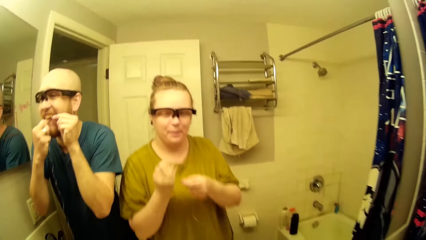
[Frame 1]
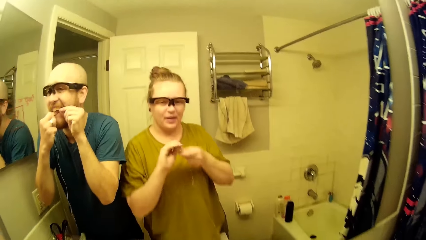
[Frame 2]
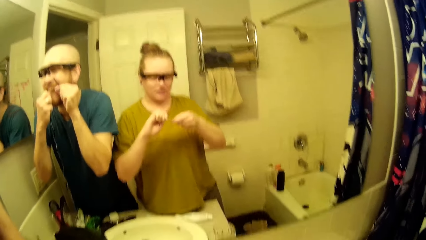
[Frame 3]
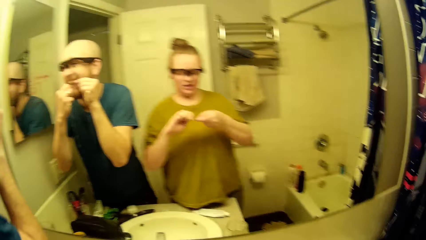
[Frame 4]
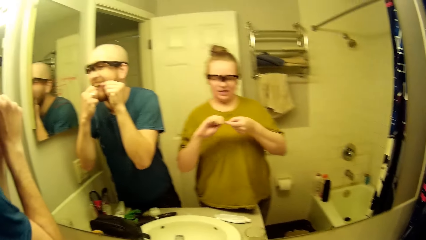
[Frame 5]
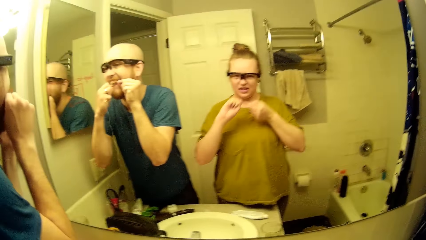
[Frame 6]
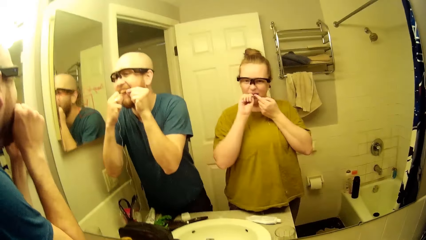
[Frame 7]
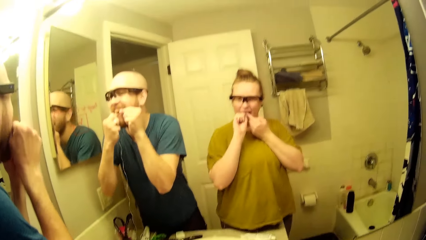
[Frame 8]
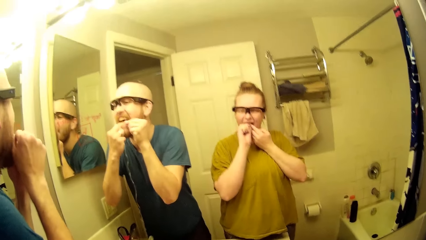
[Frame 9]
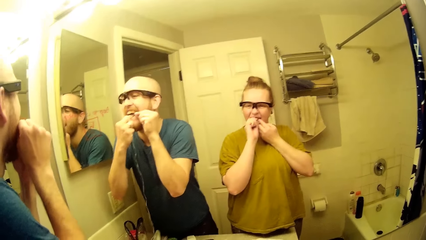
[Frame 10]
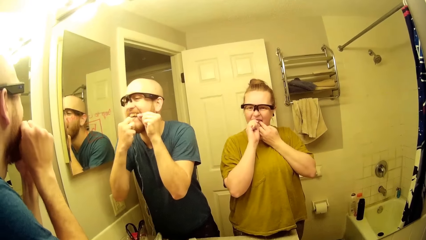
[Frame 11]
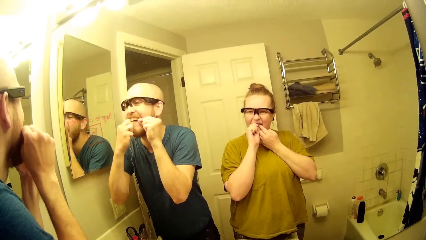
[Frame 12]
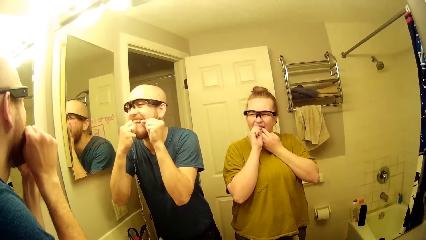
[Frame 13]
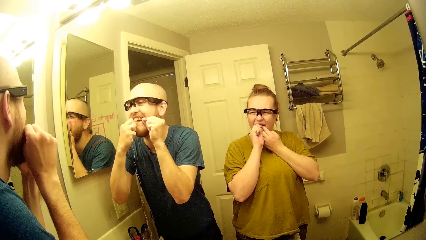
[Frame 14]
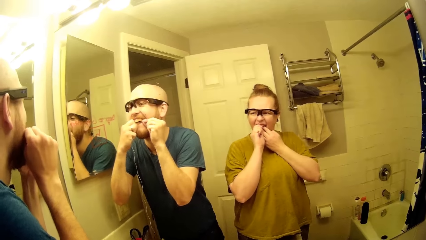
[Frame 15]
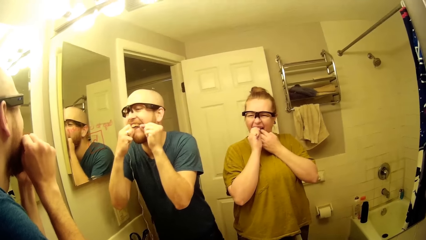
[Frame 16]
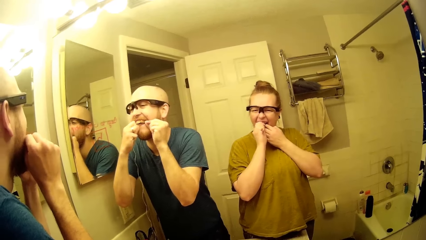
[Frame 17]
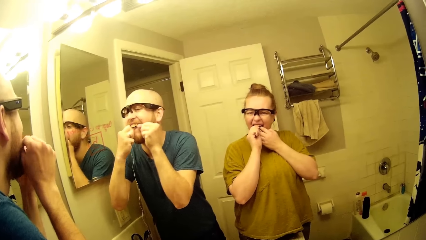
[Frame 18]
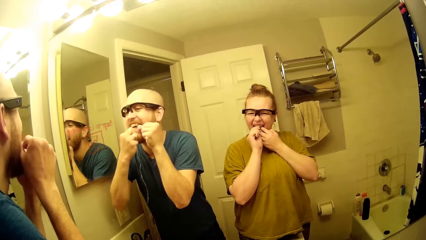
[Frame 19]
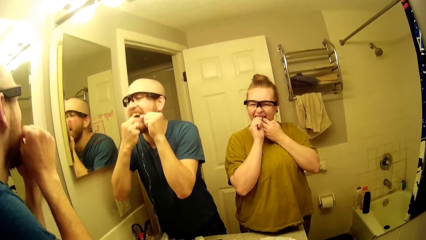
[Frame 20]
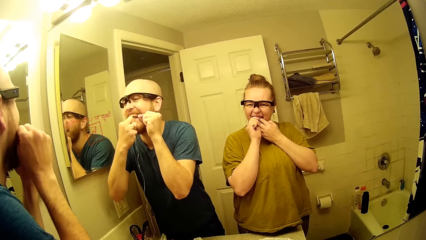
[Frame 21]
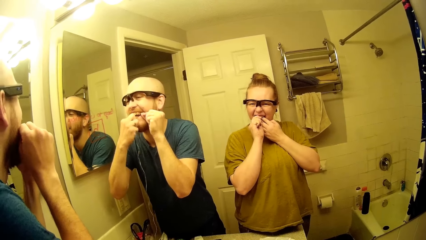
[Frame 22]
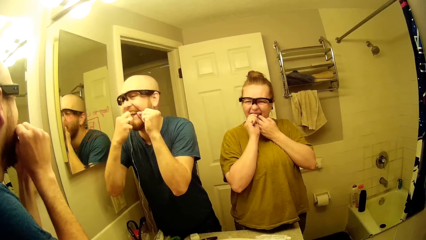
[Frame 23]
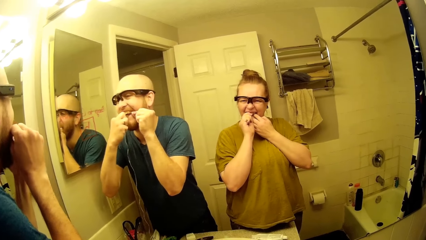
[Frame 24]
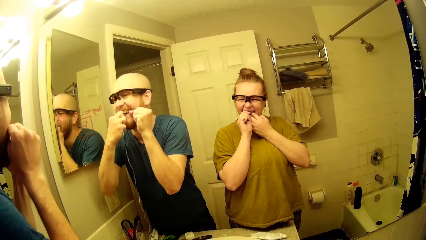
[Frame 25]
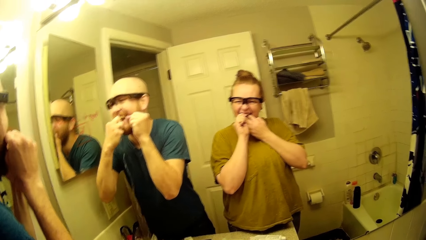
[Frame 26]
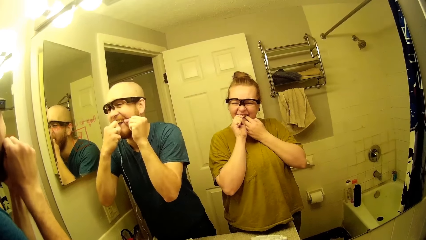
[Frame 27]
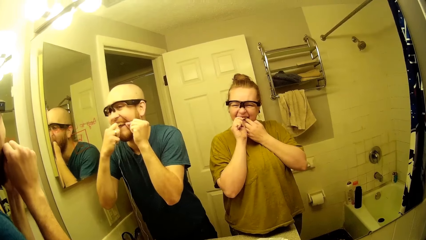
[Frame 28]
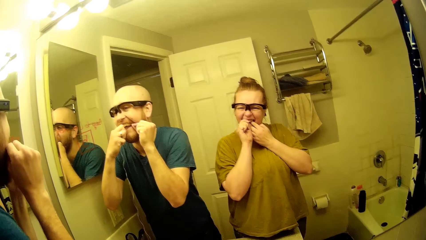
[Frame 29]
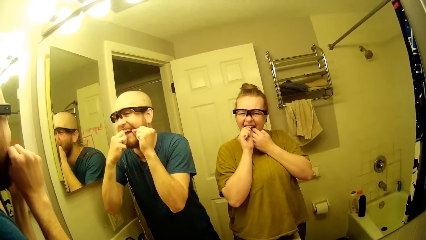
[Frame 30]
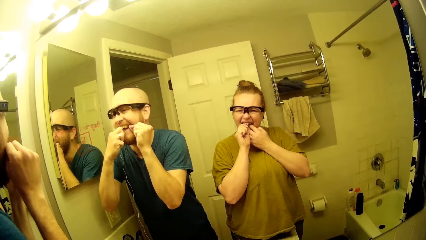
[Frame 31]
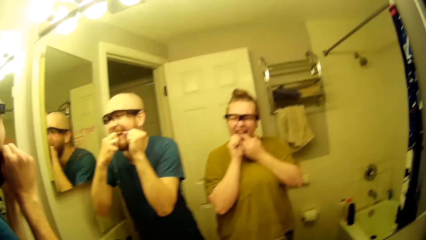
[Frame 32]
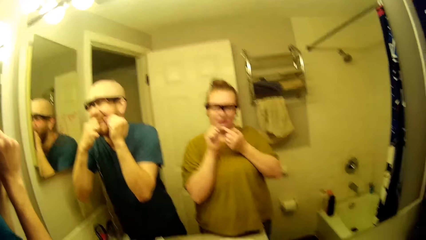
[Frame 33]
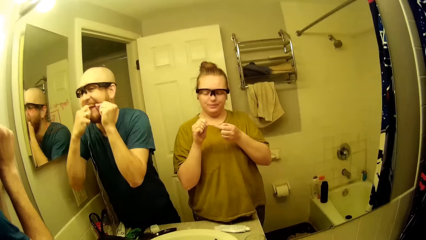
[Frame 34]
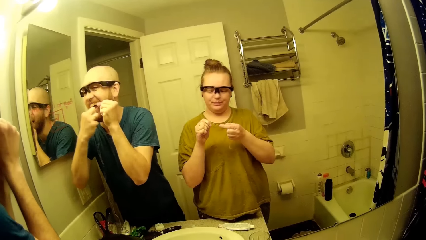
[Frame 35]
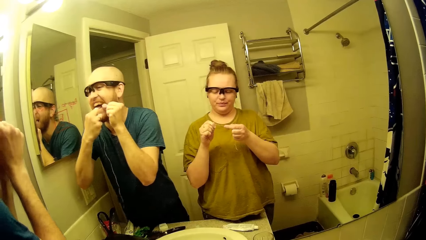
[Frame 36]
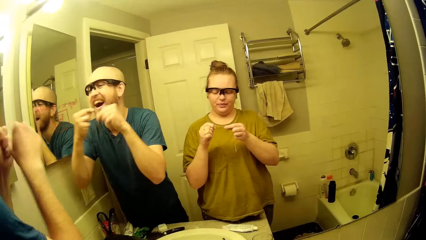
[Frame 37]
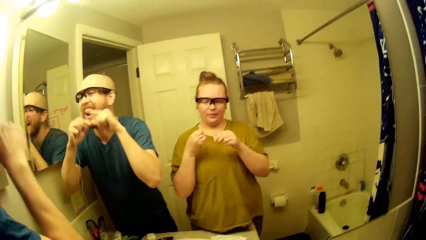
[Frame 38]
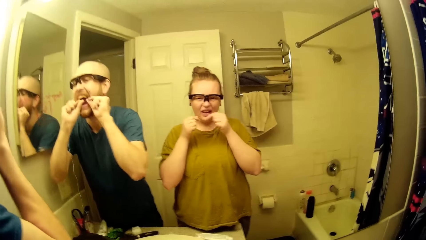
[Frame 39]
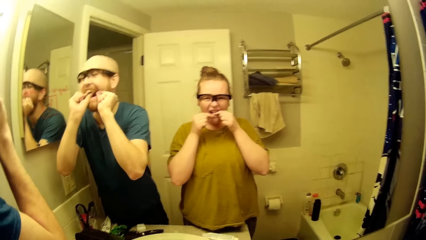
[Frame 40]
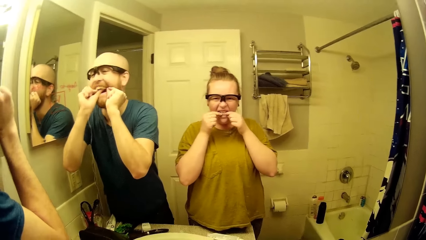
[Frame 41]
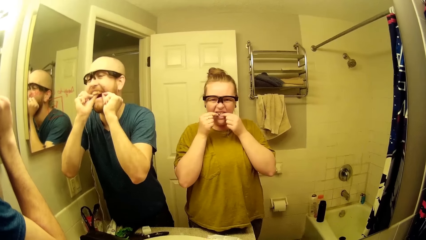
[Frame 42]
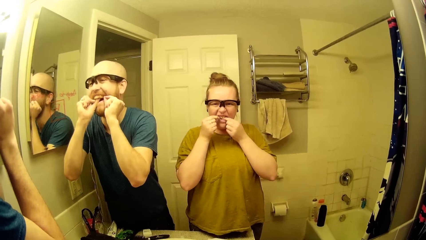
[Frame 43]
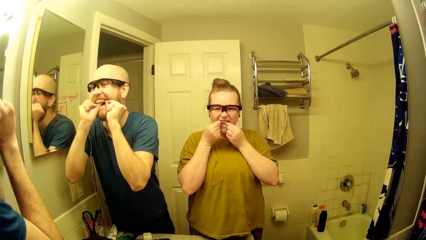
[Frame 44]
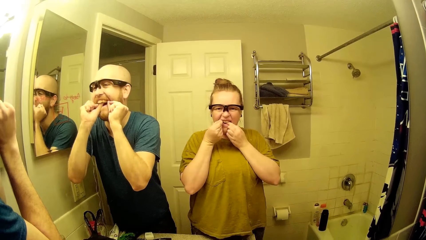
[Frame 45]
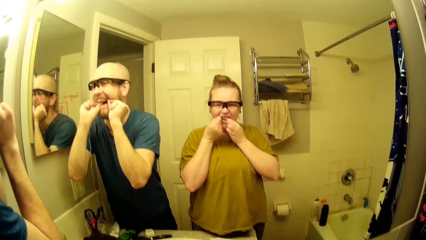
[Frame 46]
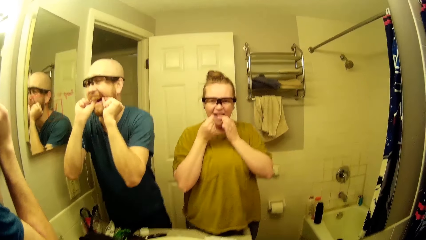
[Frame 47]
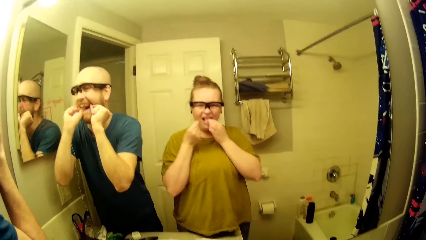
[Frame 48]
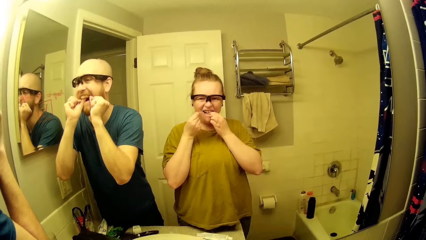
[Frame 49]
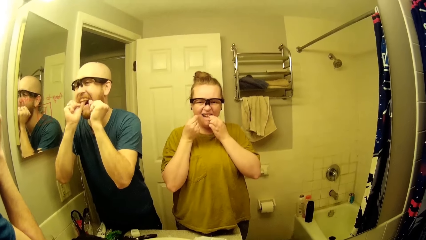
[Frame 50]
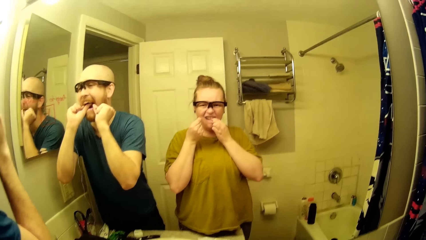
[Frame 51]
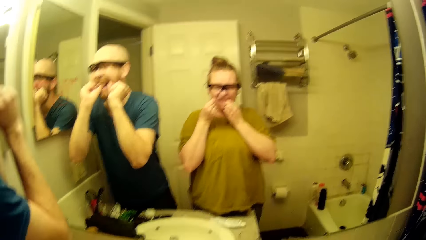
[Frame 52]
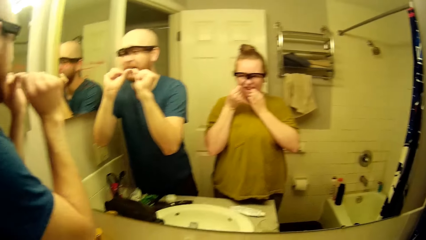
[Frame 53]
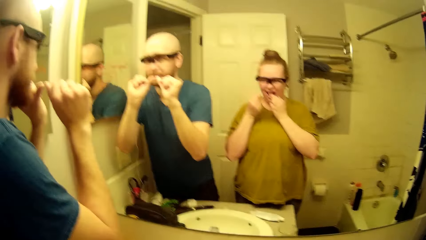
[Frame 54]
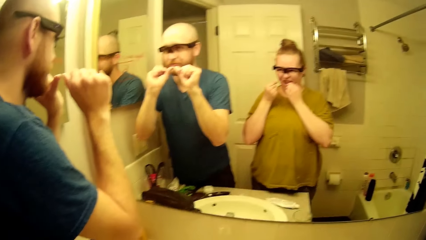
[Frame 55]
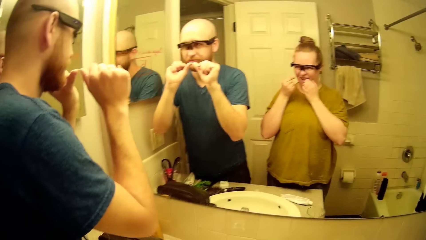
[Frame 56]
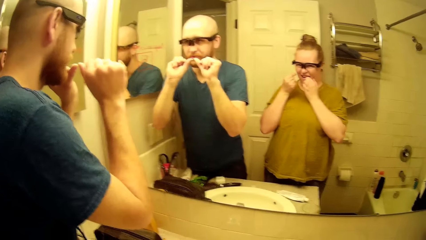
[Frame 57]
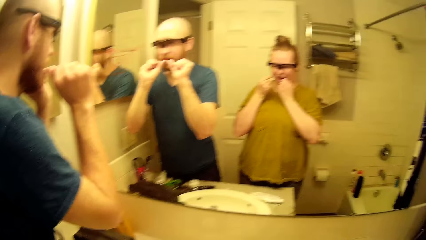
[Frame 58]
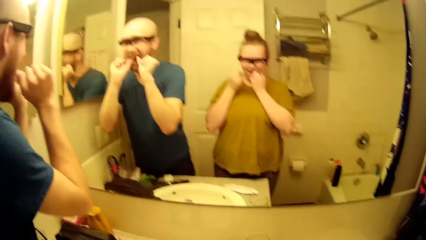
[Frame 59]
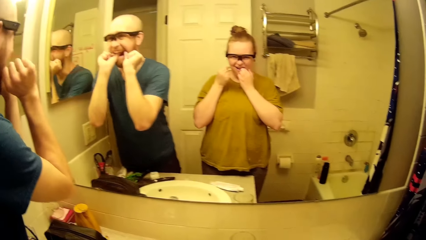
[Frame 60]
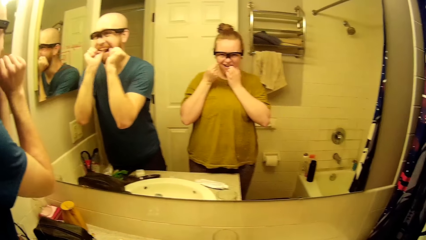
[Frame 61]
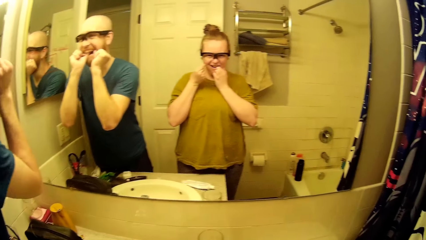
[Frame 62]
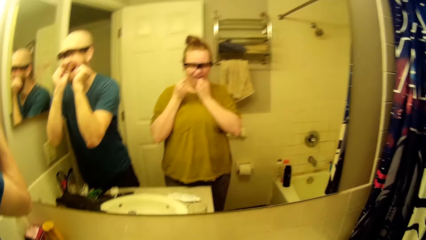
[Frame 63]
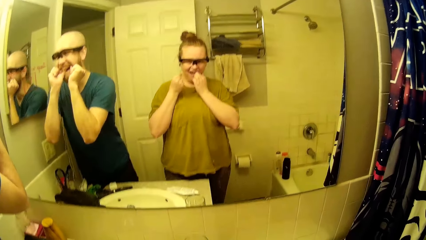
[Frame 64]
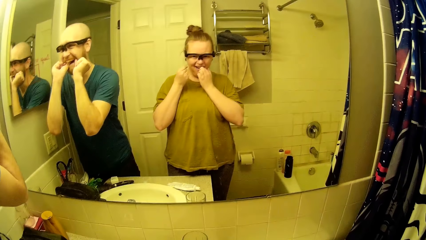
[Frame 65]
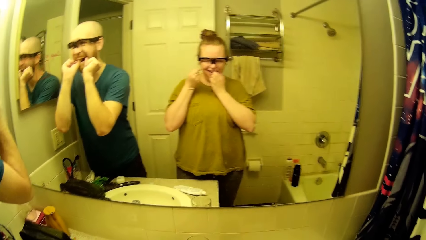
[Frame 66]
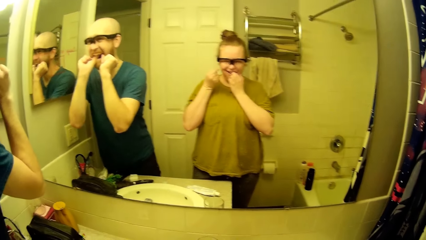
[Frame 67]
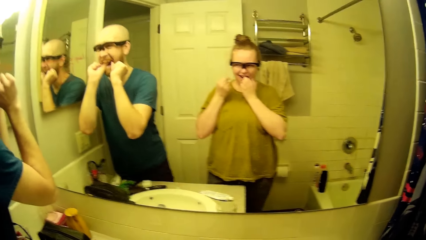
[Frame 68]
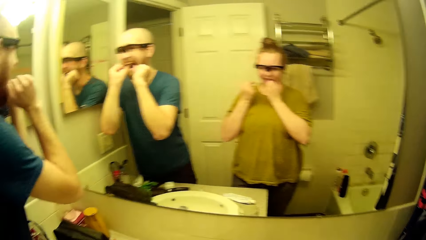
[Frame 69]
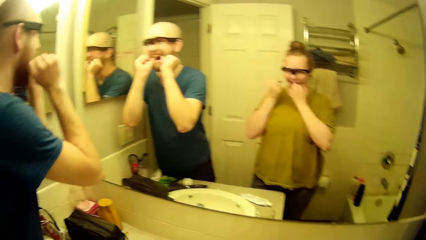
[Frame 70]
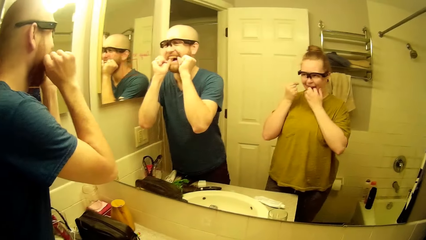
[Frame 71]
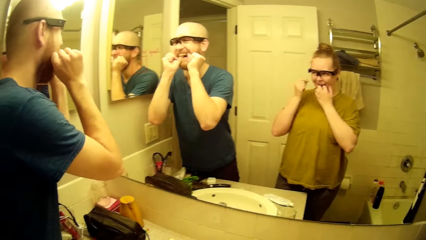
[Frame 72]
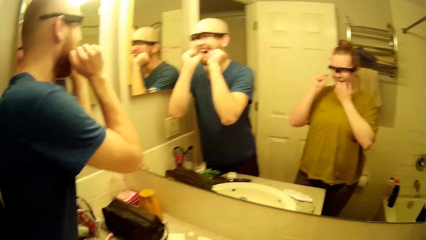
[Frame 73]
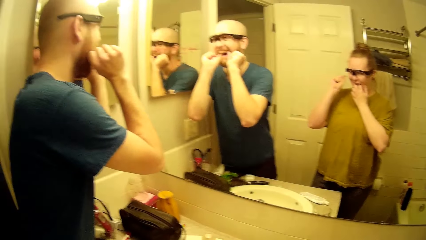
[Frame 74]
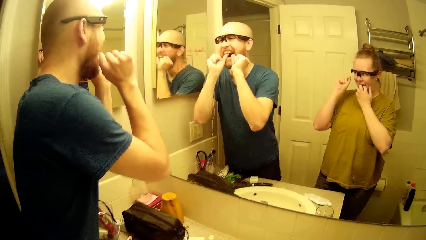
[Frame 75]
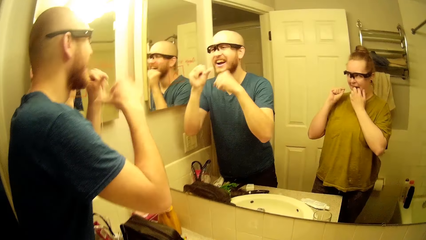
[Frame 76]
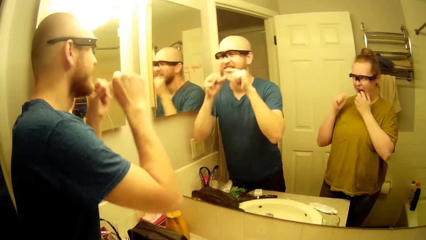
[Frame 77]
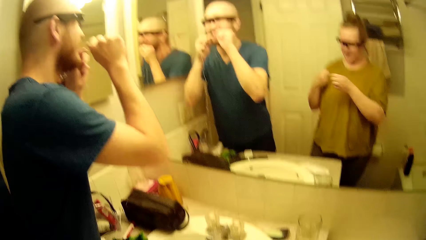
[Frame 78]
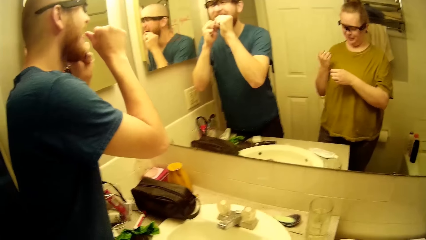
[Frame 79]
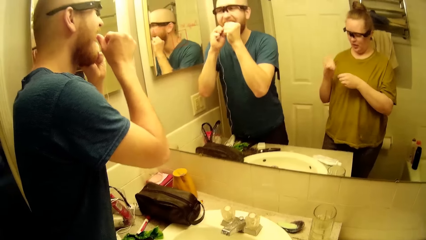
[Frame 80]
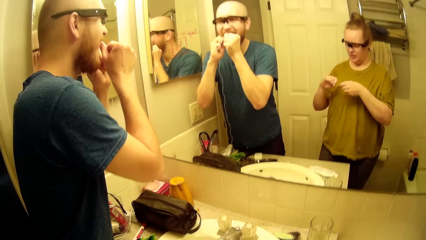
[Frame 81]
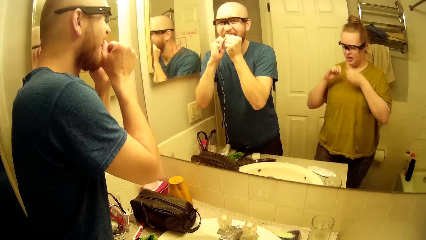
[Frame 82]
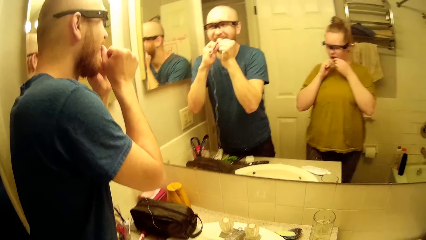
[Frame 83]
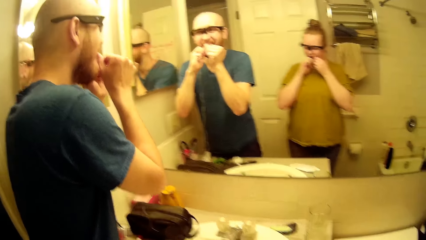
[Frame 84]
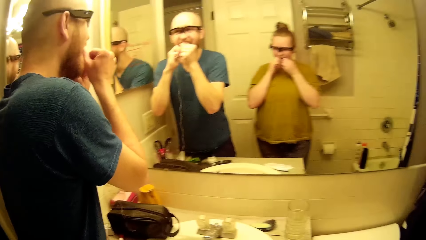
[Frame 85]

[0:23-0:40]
The camera wearer rolls the string floss from the floss pack in her right hand. She uses the string floss from the floss pack to clean her teeth.
